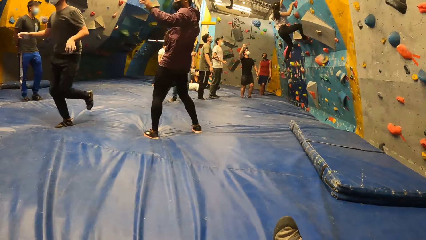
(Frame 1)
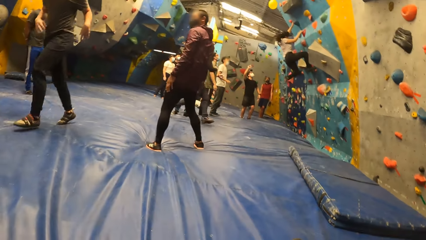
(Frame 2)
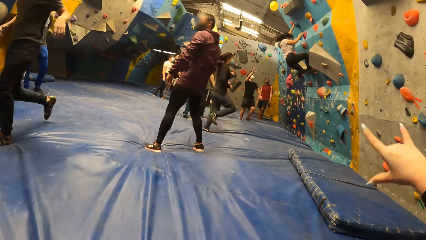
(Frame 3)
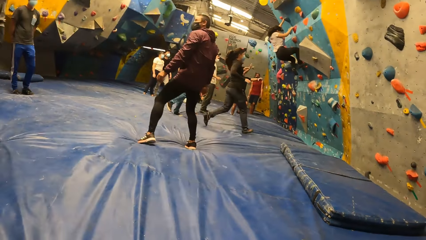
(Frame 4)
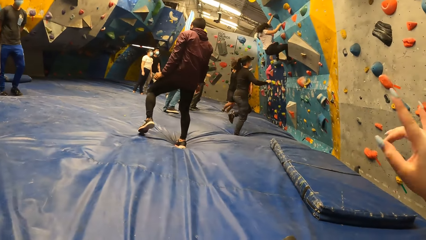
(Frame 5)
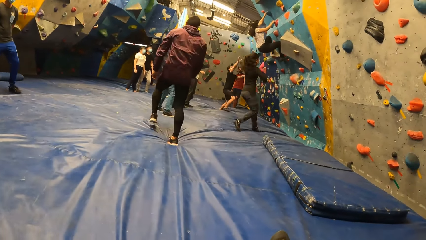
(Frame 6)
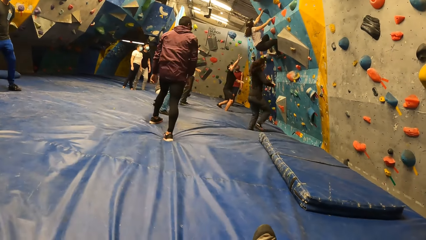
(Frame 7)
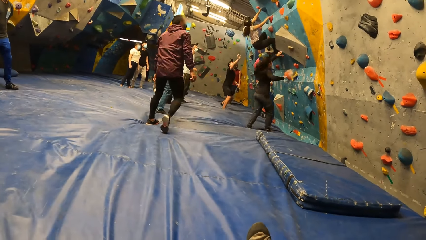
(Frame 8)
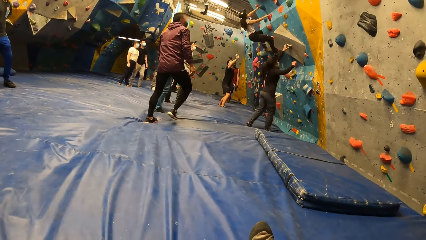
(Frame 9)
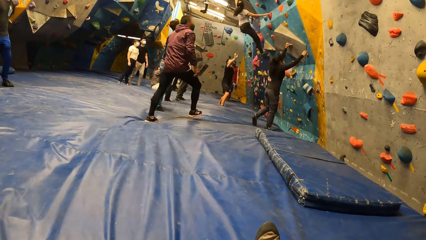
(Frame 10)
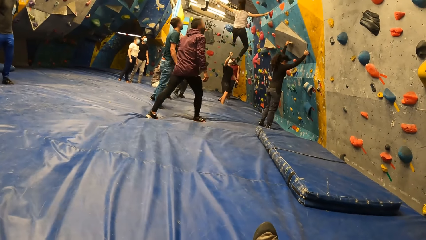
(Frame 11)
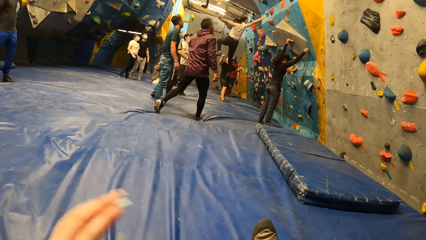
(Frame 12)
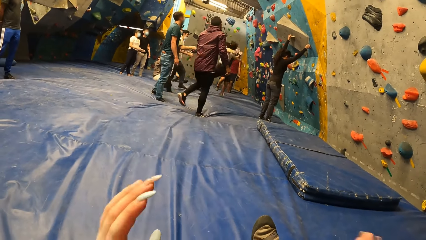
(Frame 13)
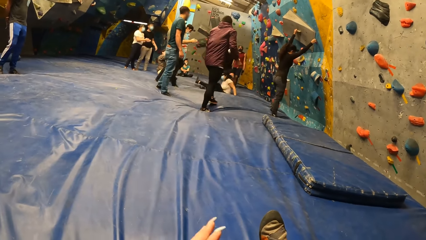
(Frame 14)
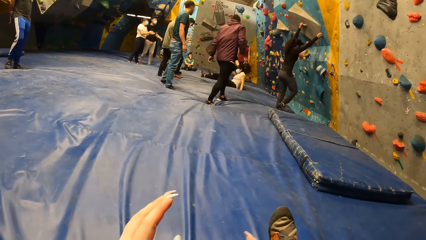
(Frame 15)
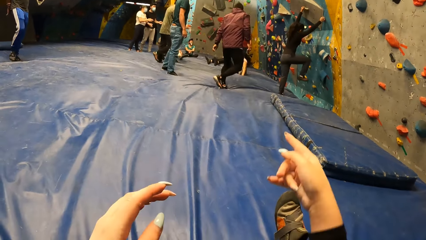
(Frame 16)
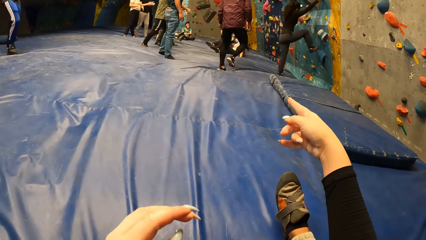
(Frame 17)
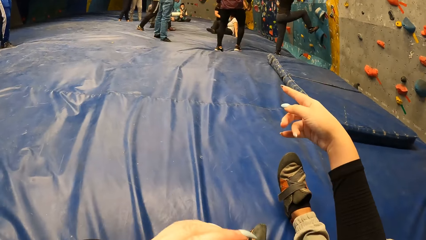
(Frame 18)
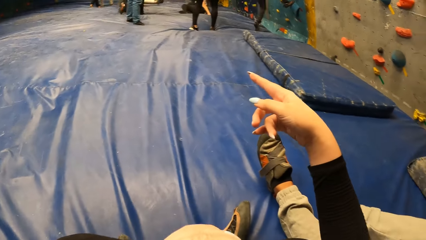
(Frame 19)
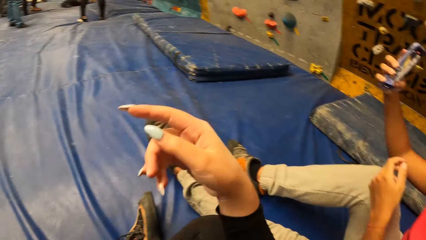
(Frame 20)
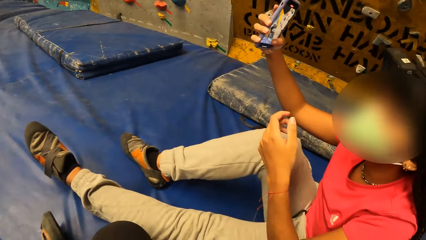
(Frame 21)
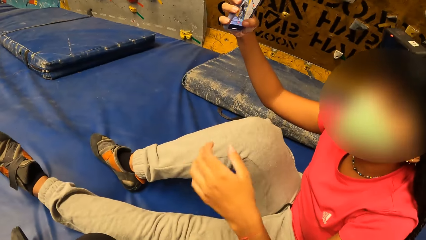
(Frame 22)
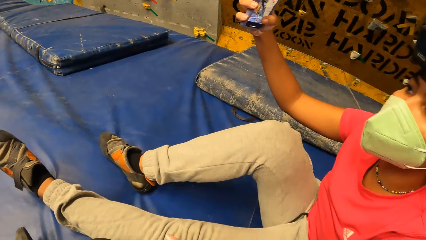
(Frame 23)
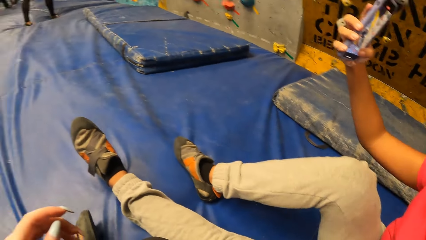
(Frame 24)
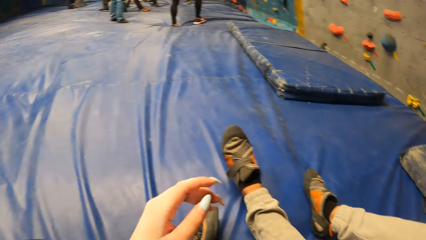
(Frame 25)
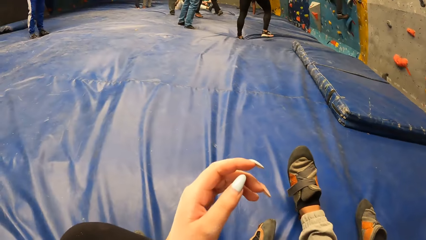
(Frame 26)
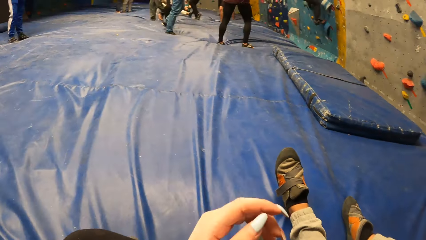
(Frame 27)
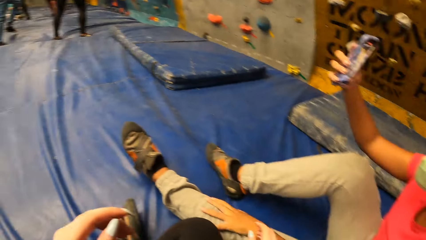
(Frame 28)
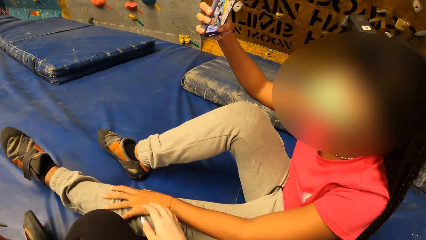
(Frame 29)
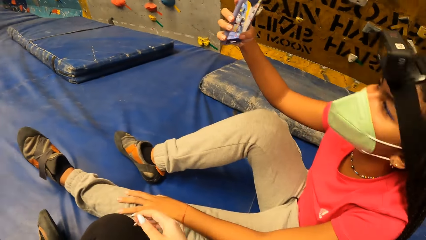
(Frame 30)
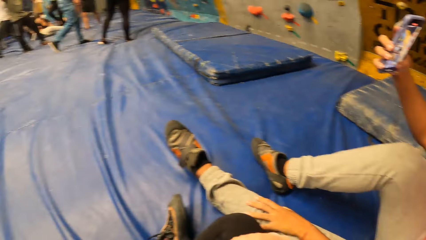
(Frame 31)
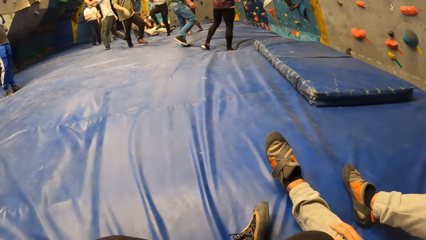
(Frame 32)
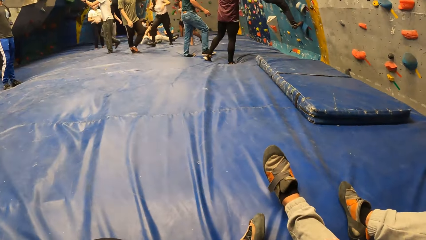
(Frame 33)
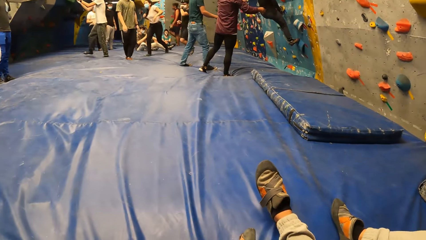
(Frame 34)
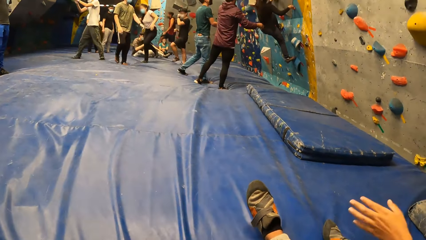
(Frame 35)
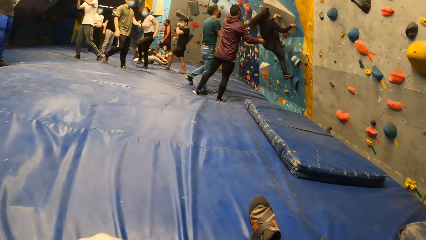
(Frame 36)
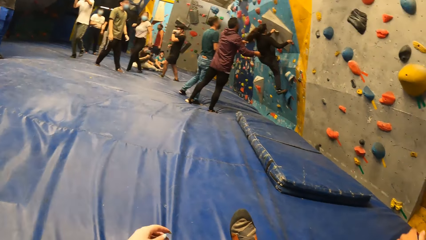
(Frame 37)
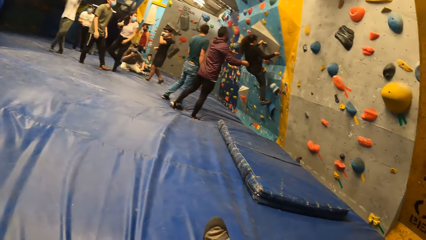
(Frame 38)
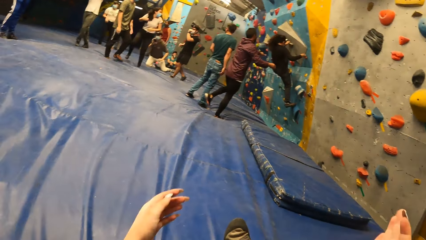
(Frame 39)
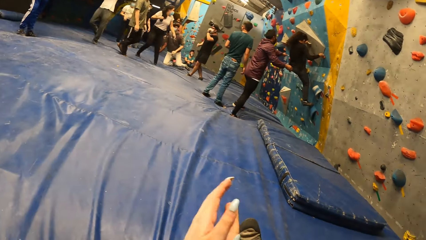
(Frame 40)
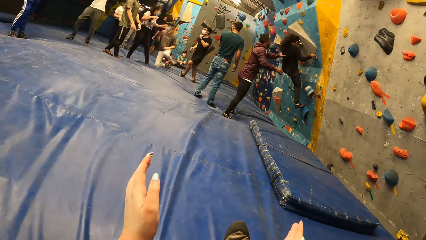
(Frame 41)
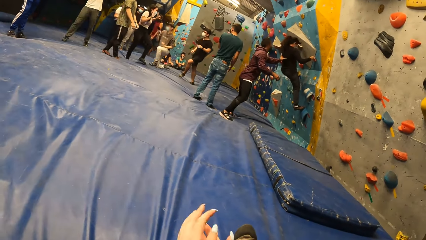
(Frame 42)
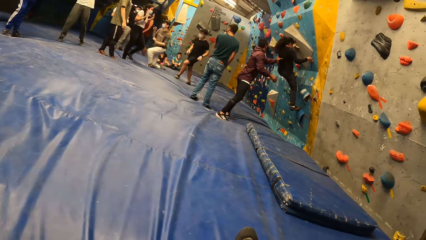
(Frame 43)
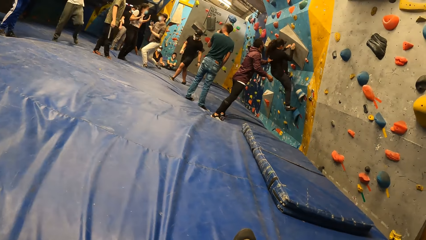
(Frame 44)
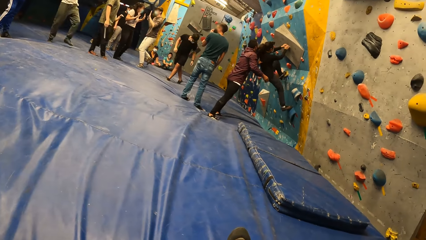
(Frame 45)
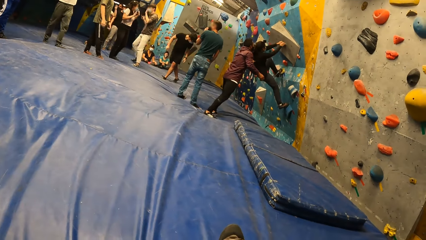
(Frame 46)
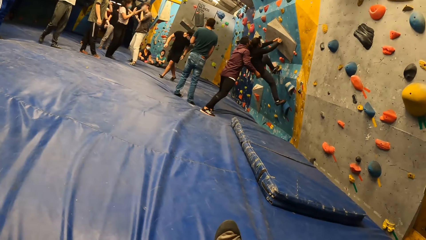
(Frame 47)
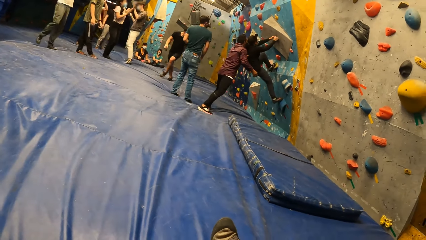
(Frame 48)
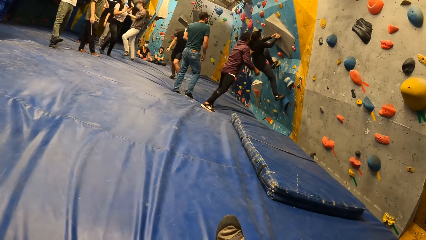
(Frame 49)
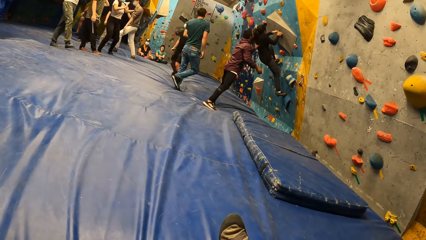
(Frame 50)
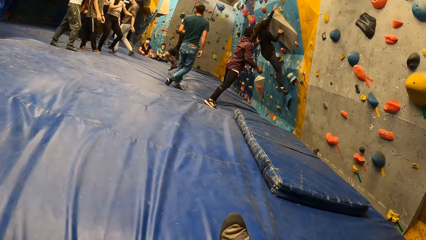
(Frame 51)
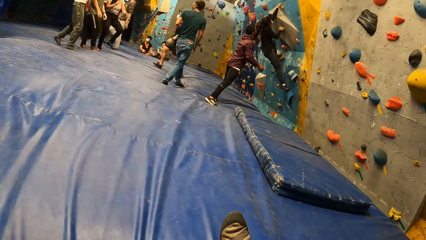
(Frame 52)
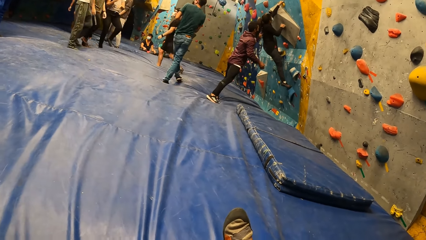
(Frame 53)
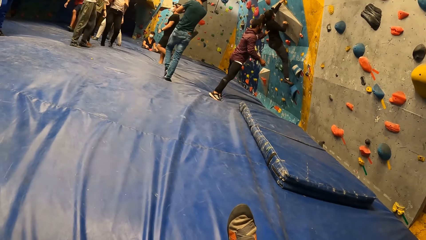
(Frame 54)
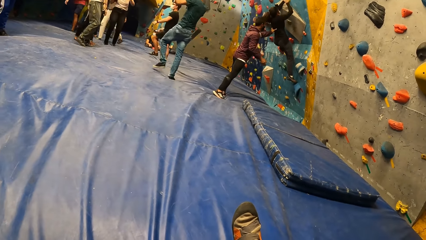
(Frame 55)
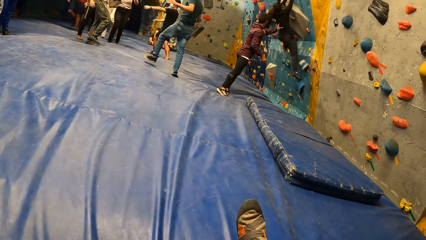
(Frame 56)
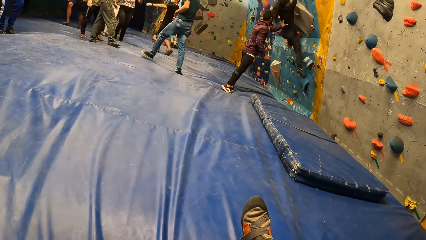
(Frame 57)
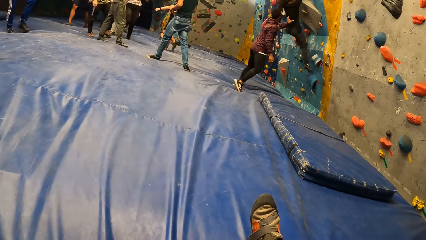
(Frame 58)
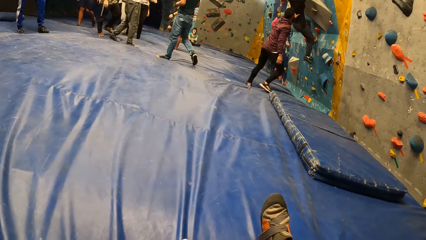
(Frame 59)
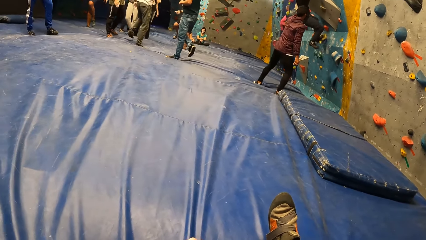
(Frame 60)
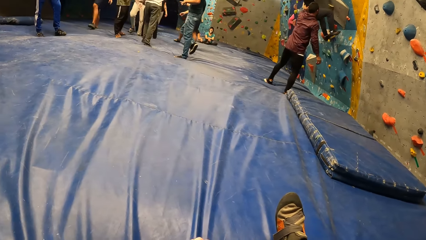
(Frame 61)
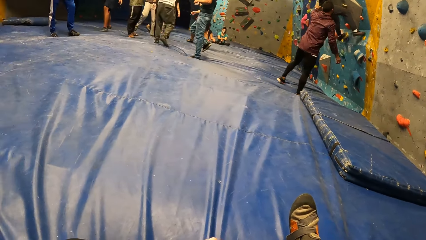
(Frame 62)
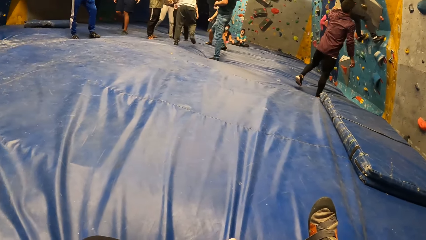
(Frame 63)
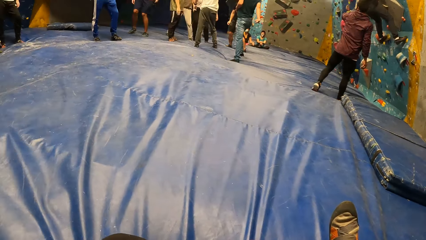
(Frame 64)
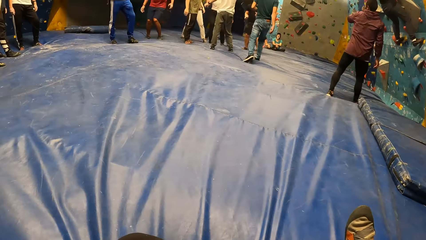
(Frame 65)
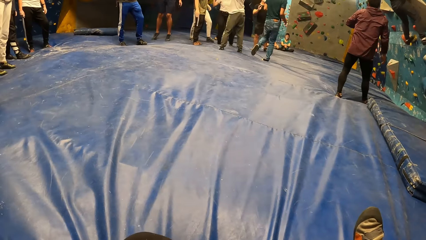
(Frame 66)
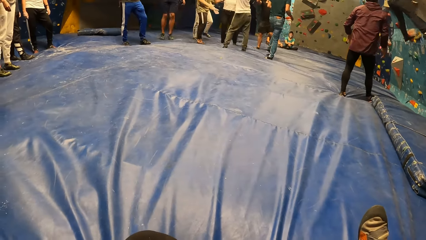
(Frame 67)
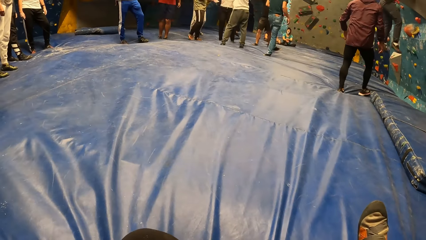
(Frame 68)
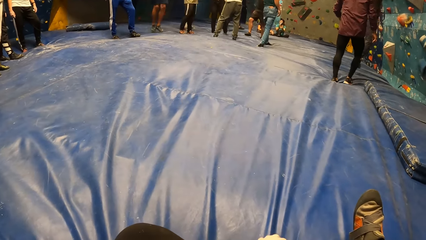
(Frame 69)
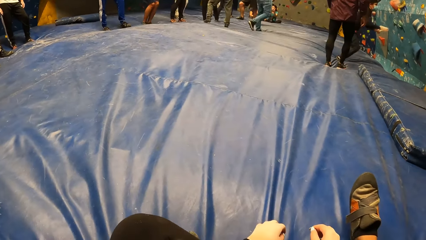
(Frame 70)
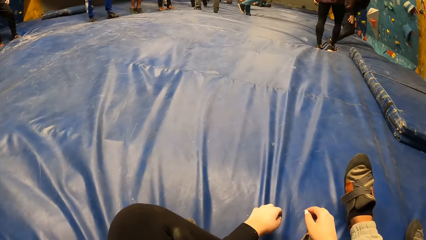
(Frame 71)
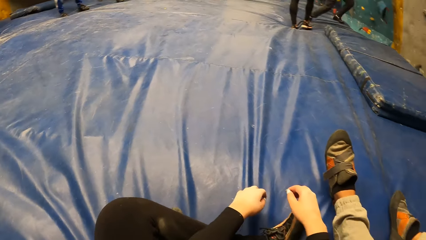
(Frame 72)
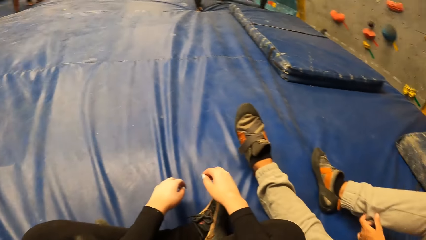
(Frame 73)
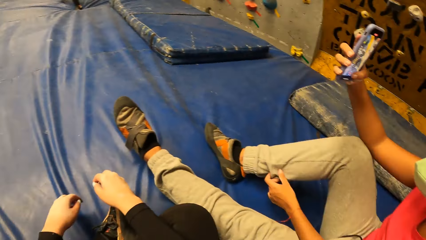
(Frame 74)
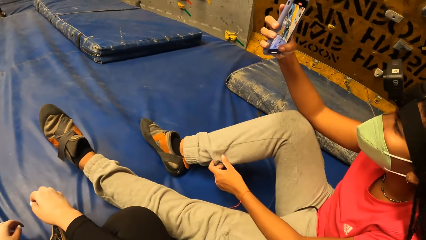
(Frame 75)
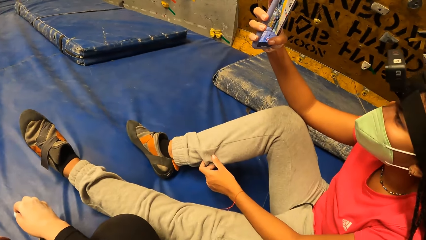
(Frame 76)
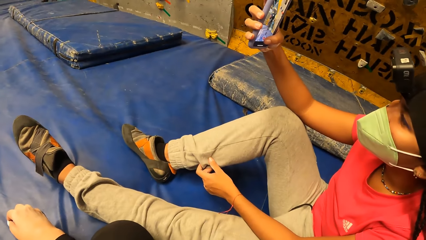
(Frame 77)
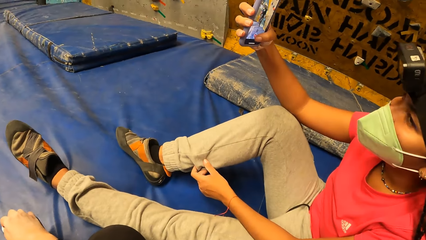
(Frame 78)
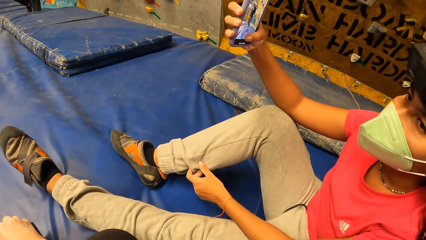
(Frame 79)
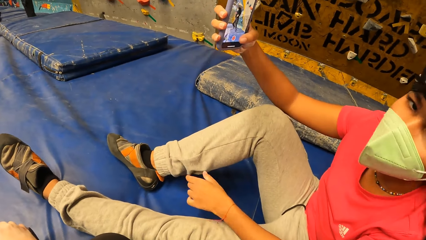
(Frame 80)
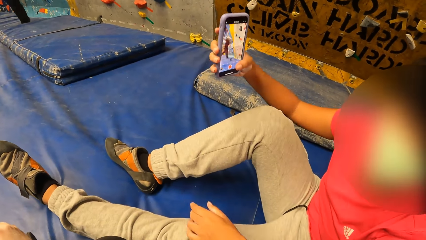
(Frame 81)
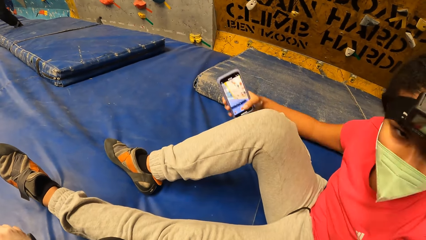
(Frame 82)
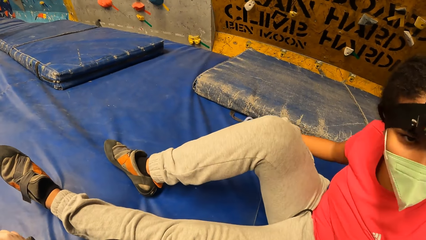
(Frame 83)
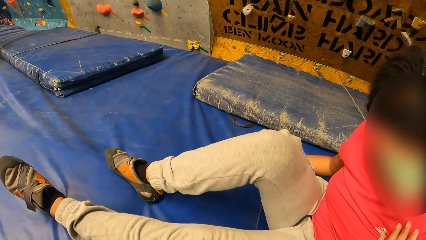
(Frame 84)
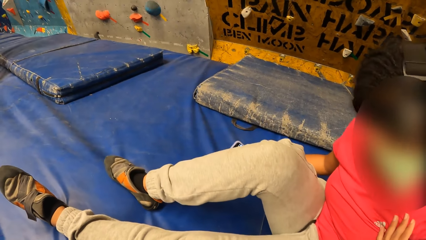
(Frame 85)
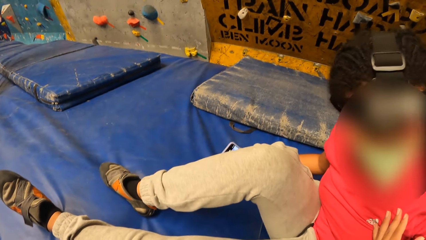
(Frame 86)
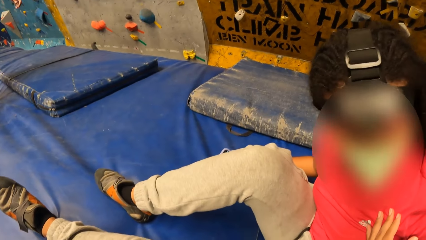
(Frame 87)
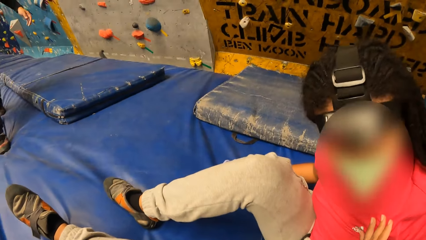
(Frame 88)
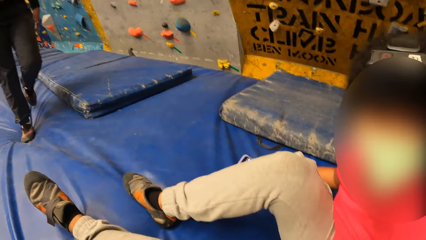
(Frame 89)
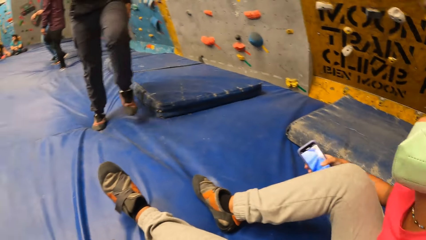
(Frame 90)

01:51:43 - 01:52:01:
The camera wearer looks around. They point the right hand fingers. They point the right hand fingers again. A woman climbs up the climbing wall with her hands on the climbing hold. The camera wearer raises the left hand, claps hands, points with the right hand, looks around, raises the left hand and looks around. A man raises his left hand. The camera wearer claps hands. Another man supports the woman with his left hand on the back of the woman. The camera wearer looks around. The woman jumps down from the climbing wall. The first man records with a phone.
